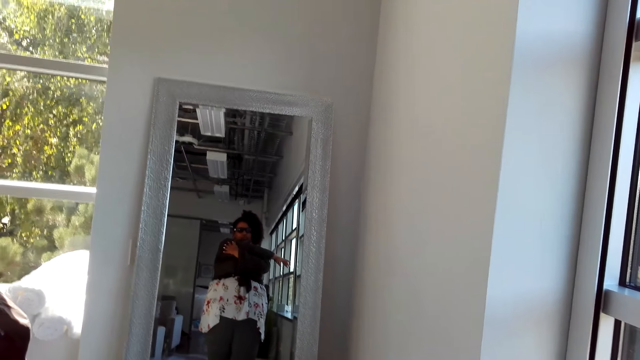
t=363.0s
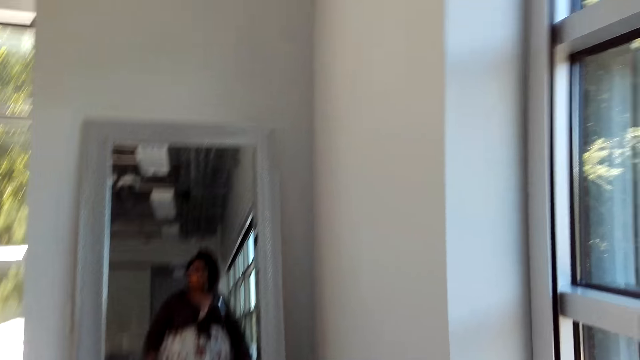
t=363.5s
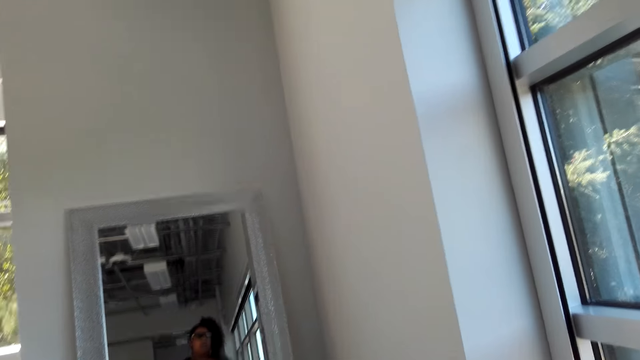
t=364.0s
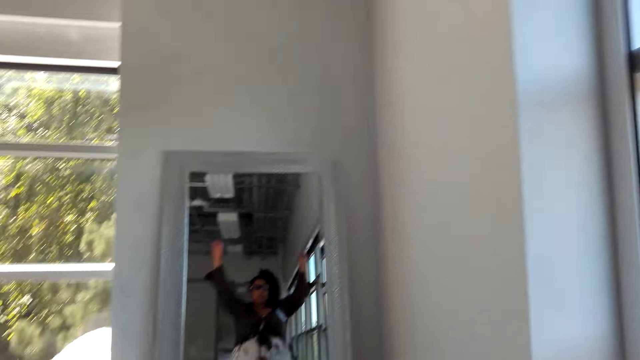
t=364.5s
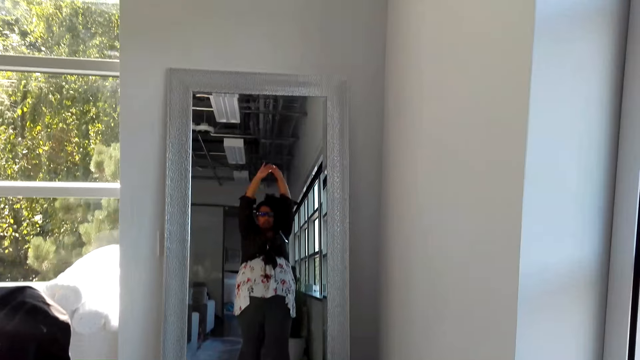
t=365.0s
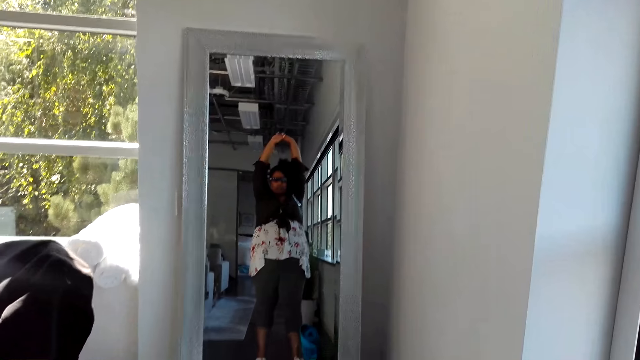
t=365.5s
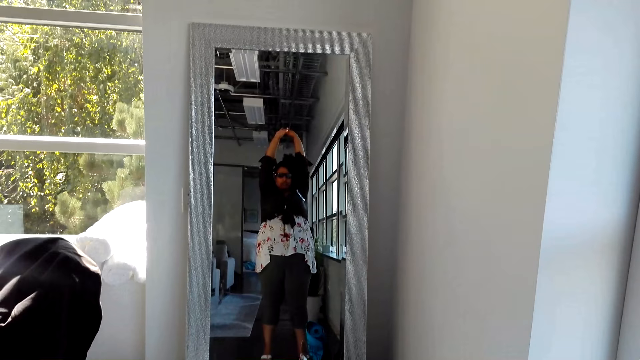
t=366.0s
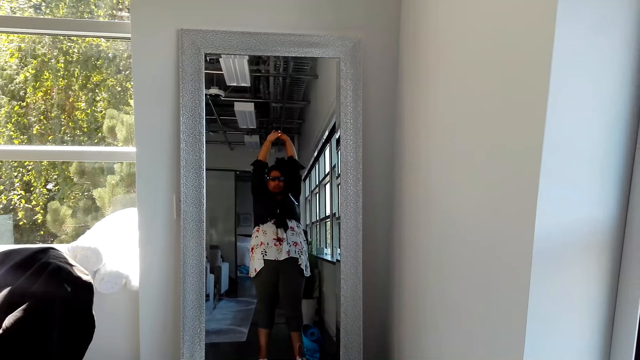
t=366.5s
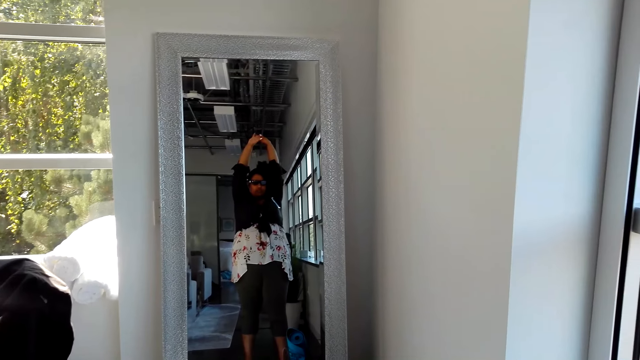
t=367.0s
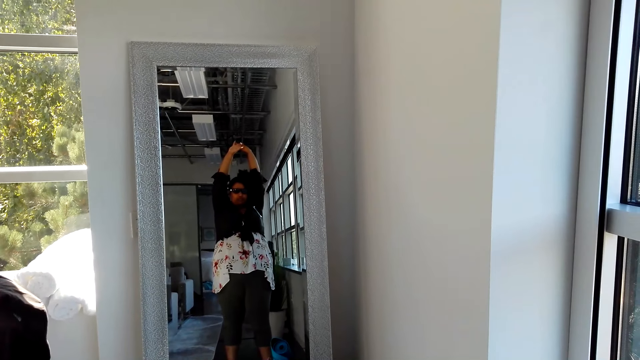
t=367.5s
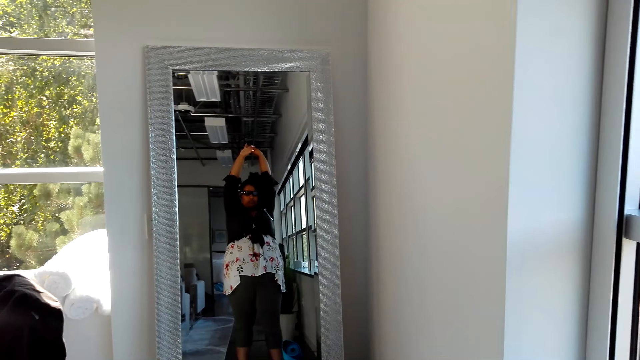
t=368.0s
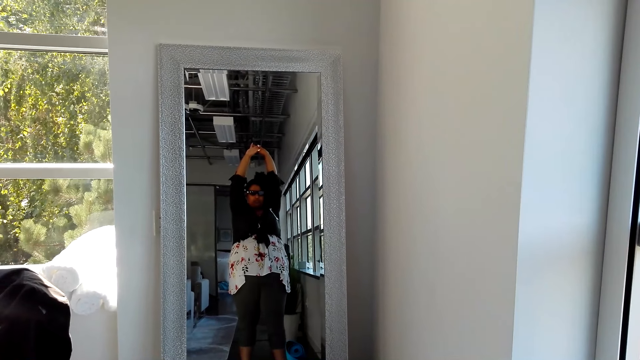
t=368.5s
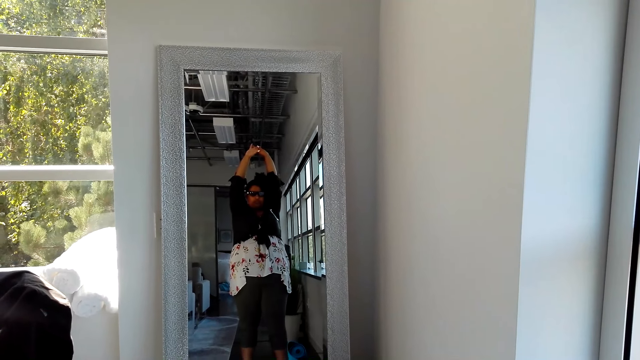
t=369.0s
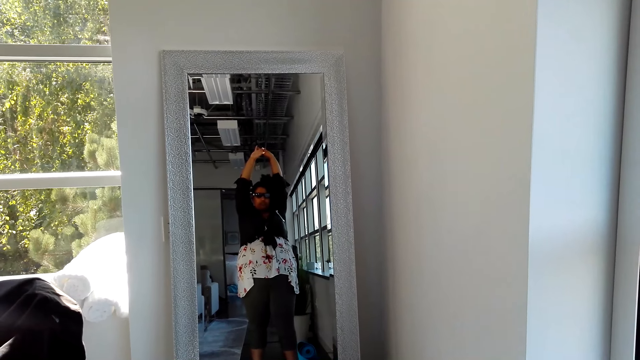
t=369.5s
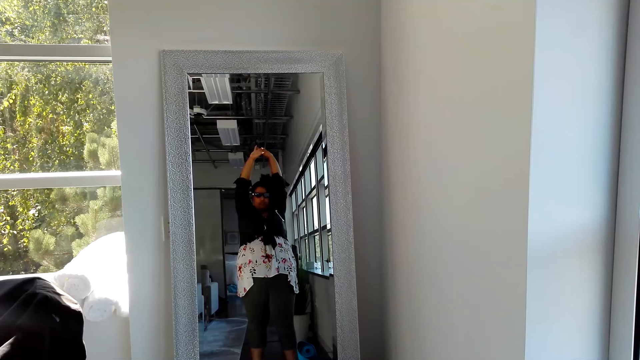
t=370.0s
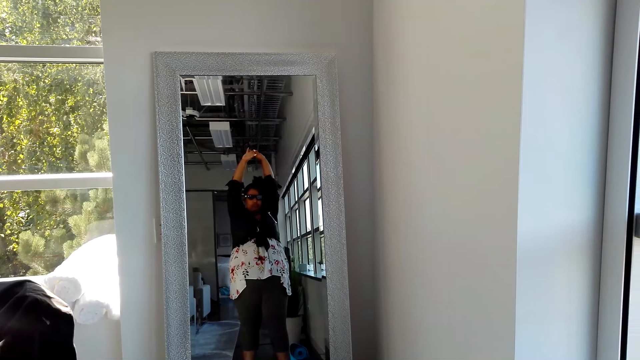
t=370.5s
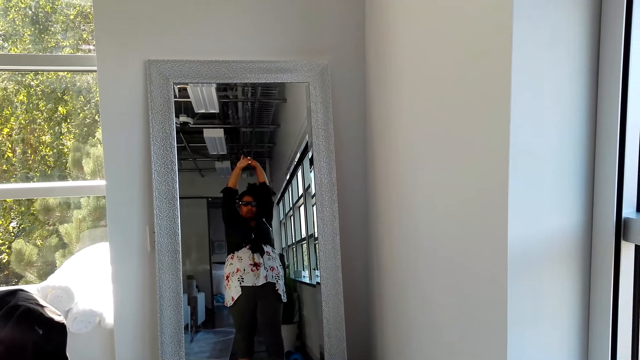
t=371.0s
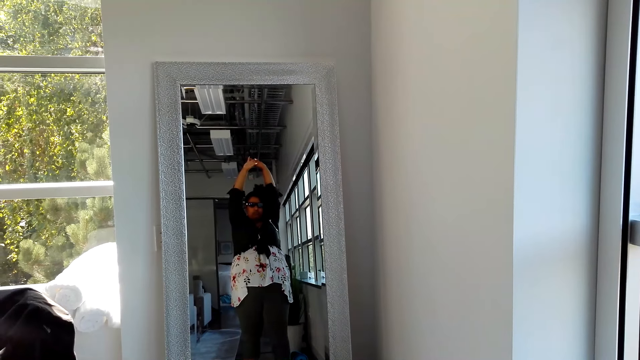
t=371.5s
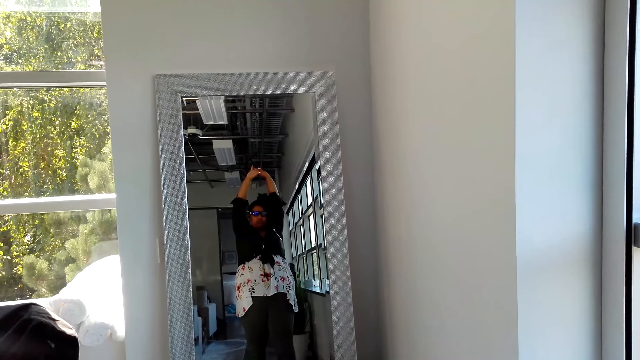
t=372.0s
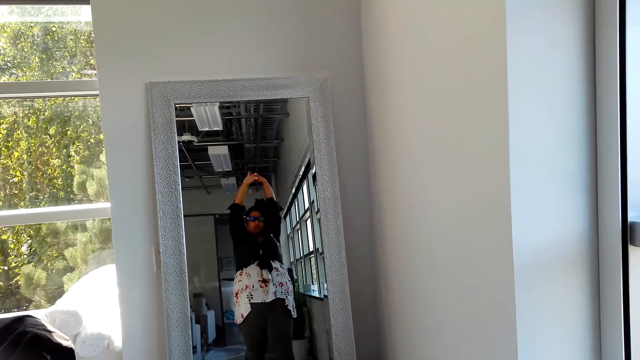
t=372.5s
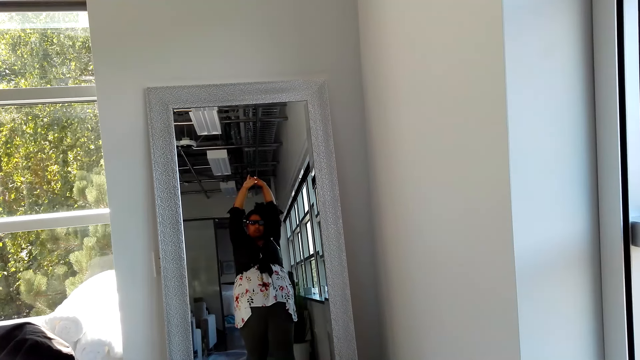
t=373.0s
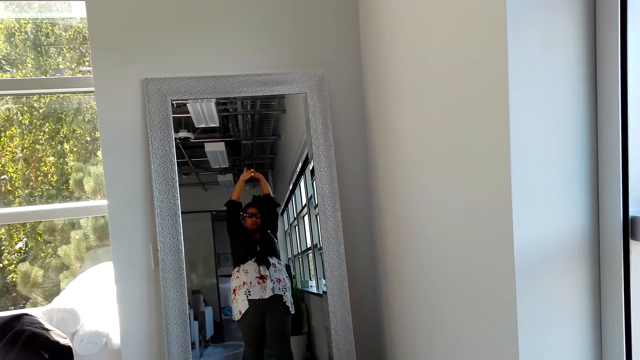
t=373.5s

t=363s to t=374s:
The camera wearer does some exercise. They change the pose.

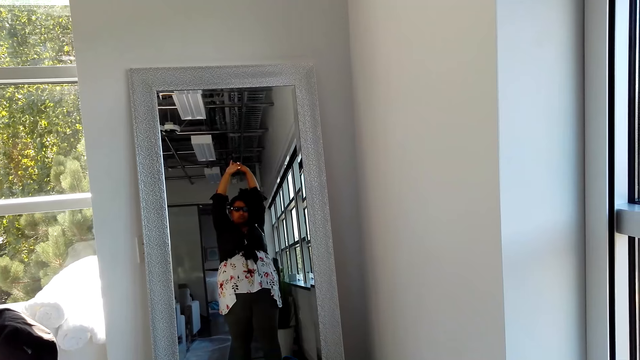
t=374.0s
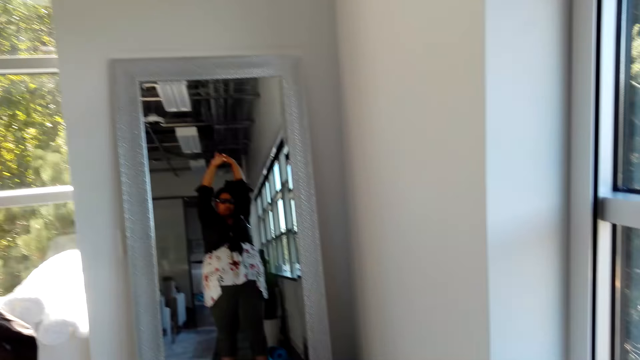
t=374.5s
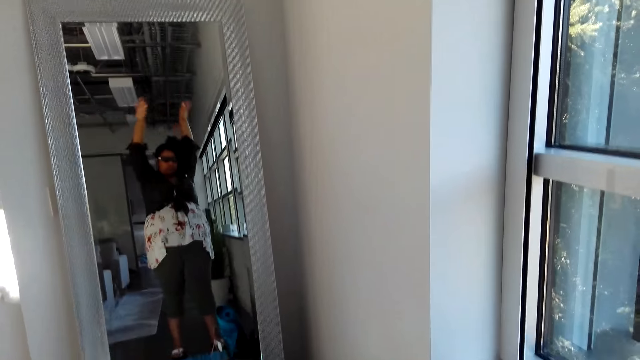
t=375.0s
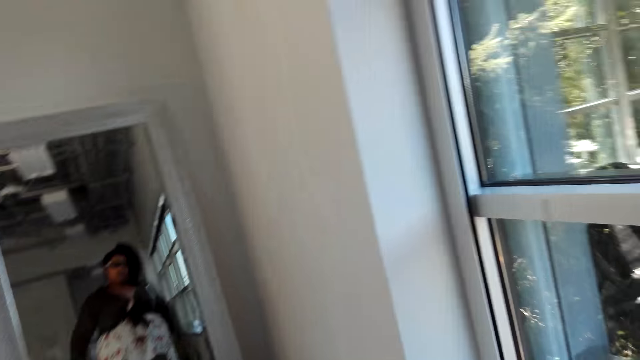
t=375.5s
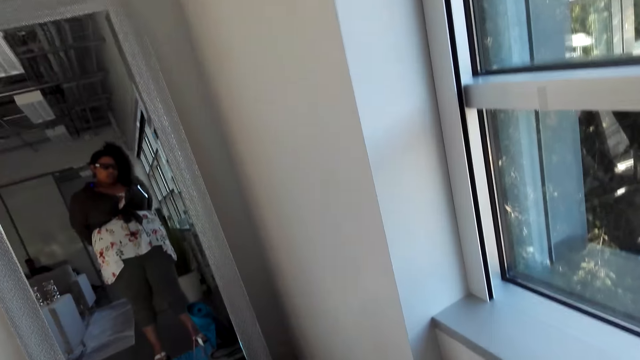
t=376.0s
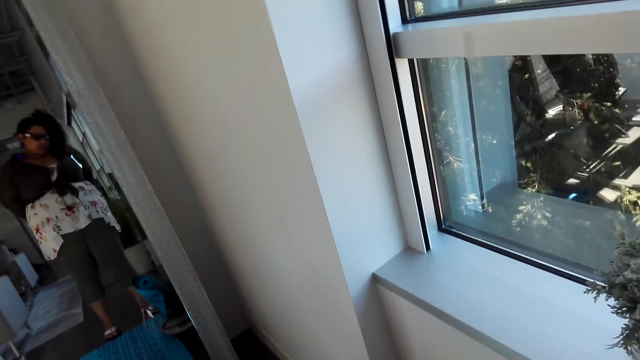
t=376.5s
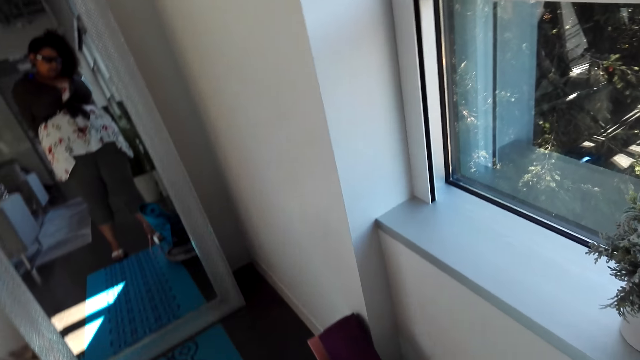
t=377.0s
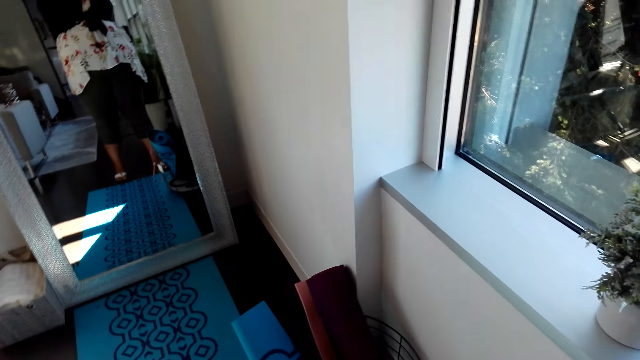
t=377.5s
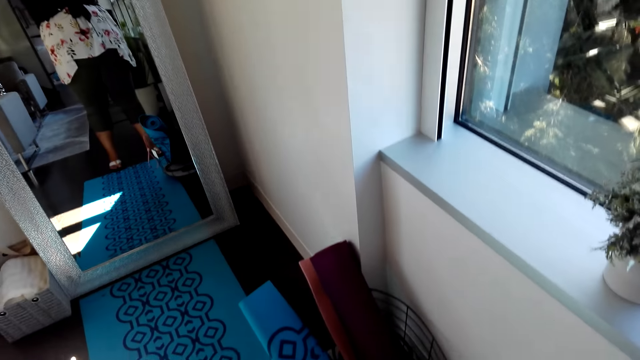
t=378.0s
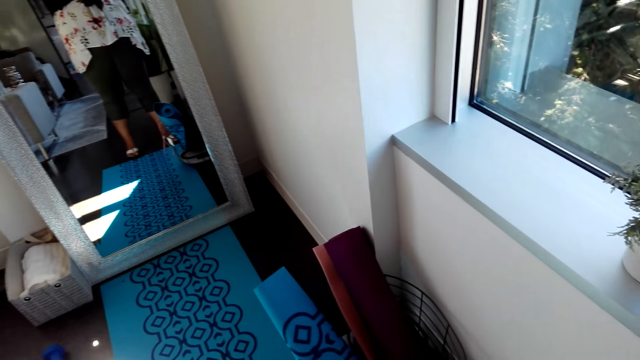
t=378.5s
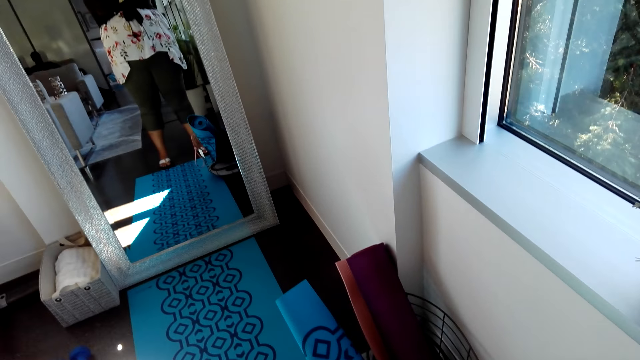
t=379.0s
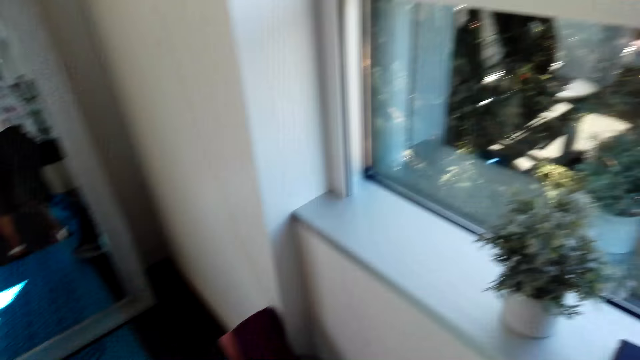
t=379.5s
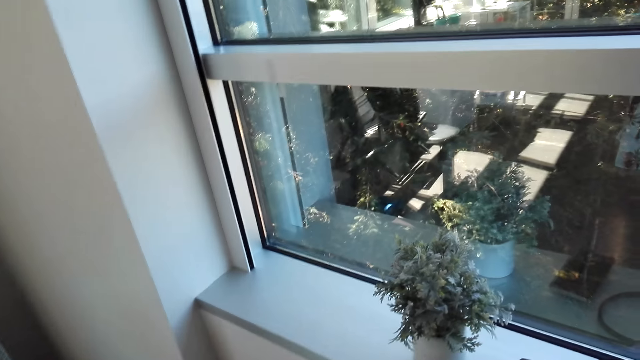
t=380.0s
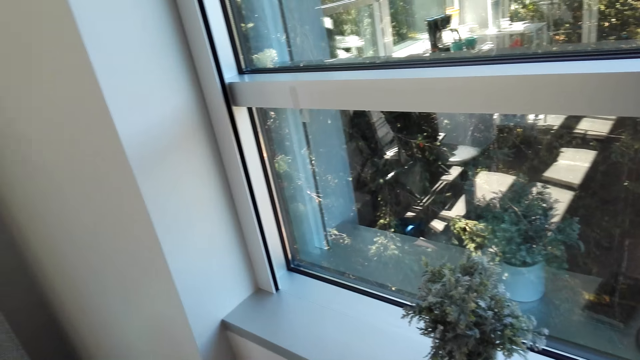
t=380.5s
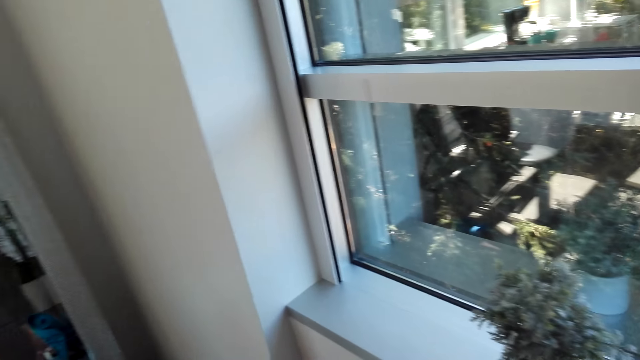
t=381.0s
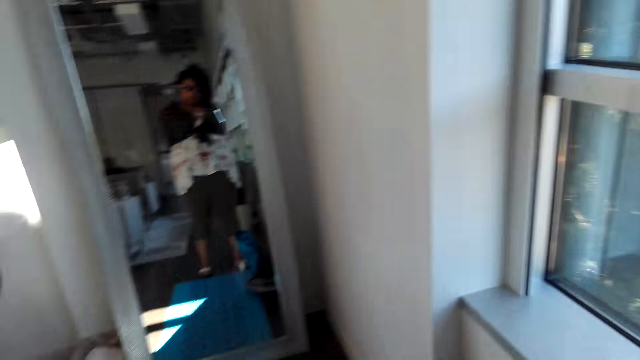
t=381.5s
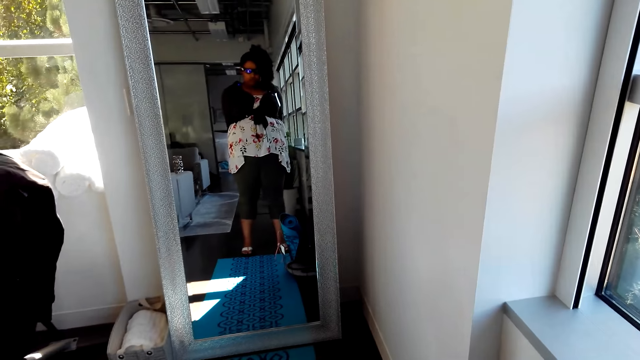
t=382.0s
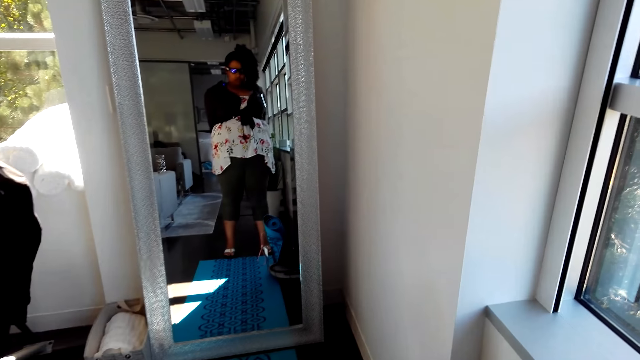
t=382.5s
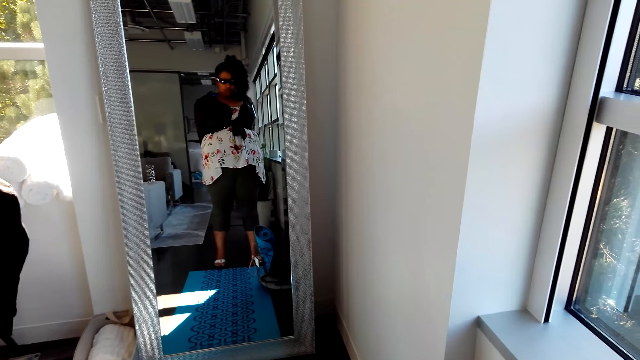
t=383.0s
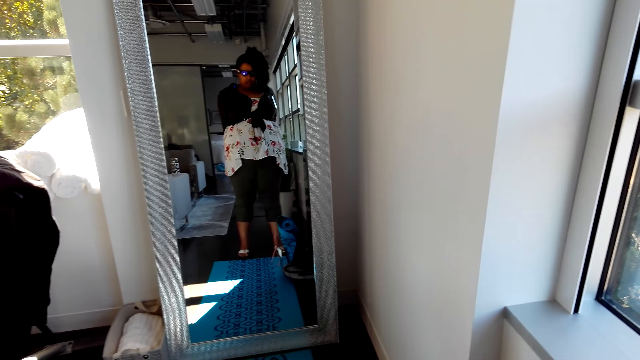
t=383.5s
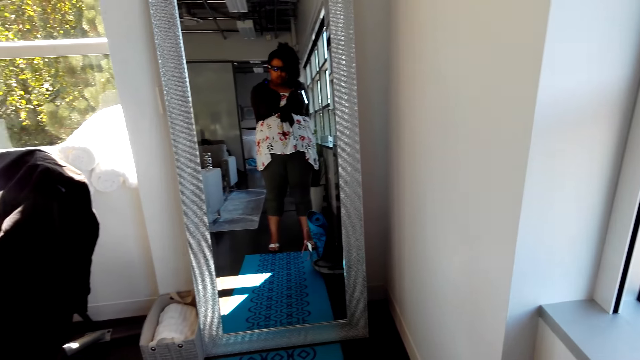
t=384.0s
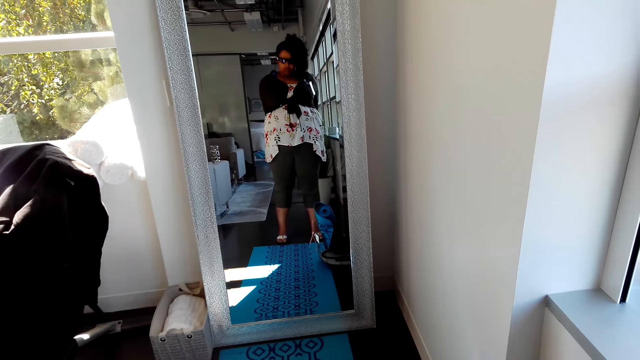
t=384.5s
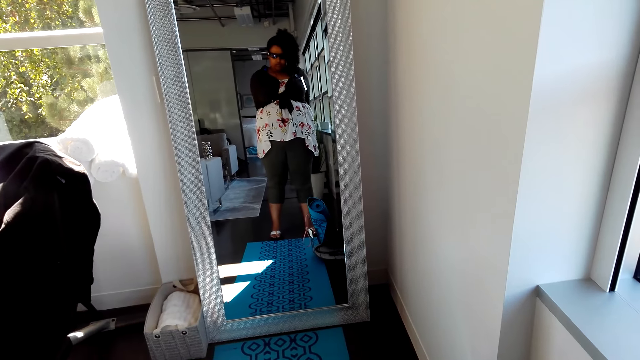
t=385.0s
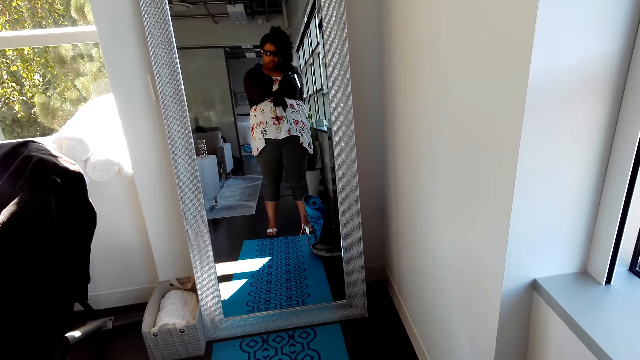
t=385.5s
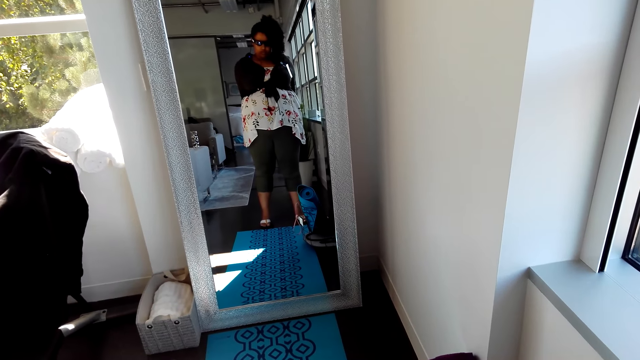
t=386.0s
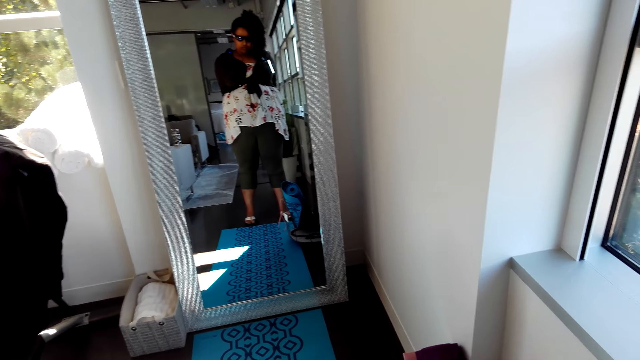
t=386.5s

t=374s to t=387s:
The camera wearer changes the pose. They look around.
